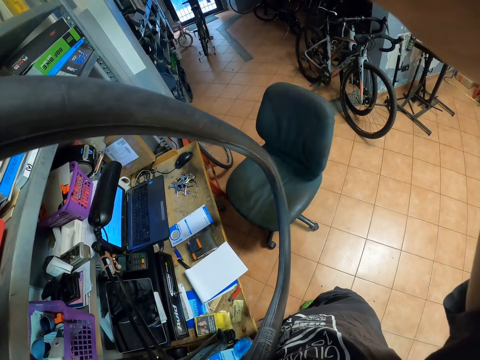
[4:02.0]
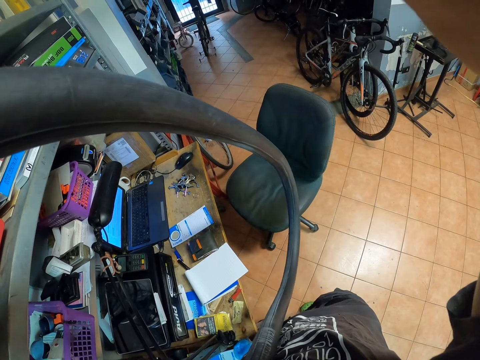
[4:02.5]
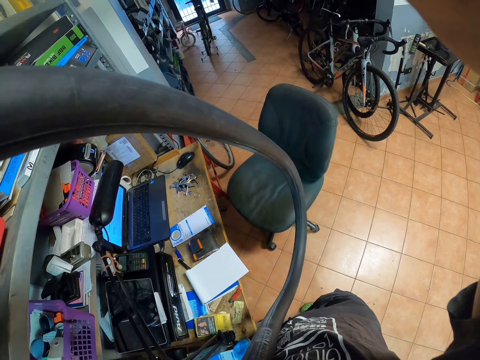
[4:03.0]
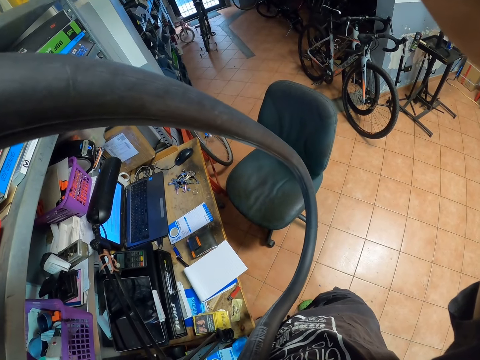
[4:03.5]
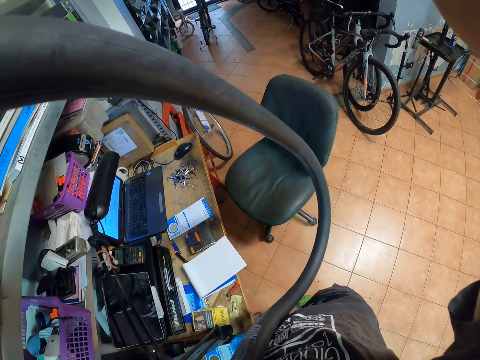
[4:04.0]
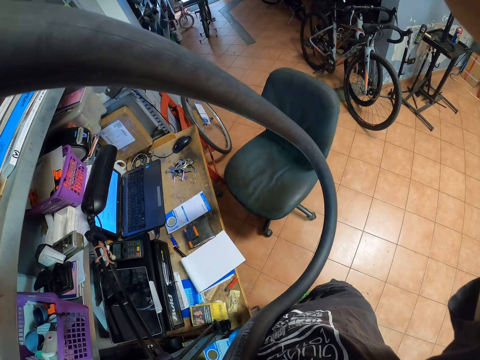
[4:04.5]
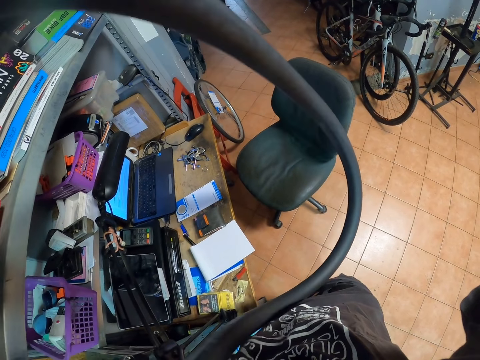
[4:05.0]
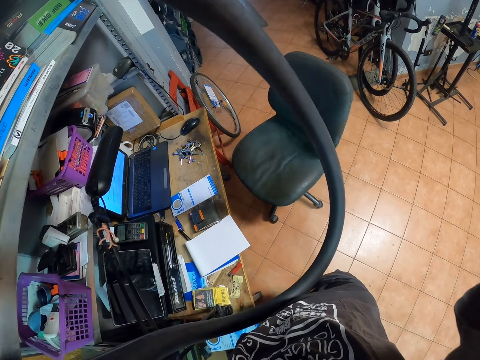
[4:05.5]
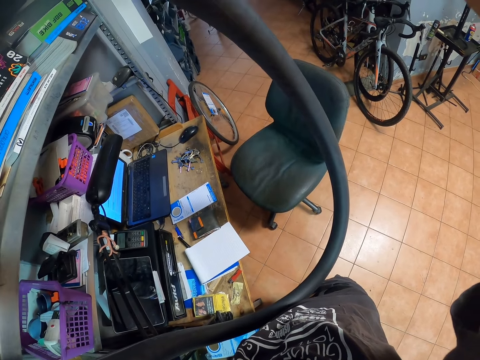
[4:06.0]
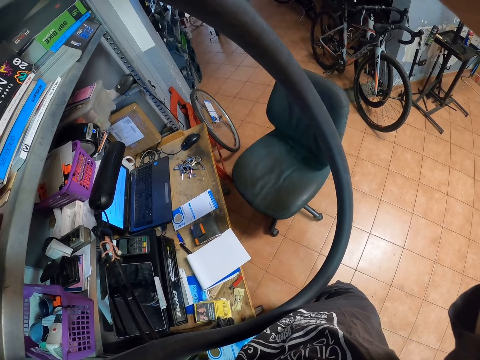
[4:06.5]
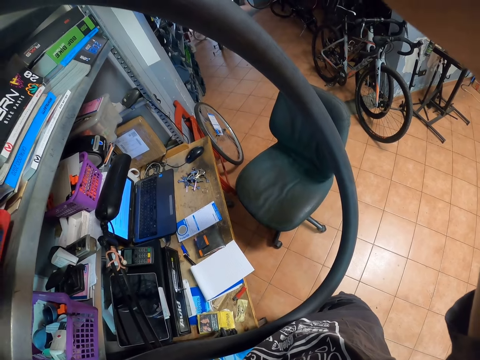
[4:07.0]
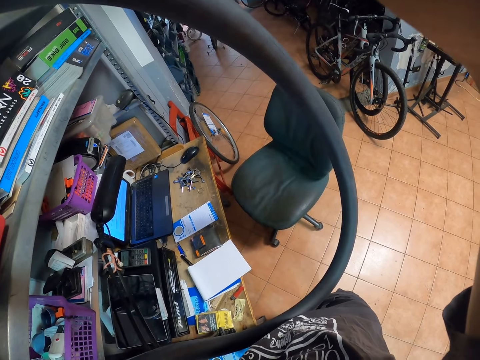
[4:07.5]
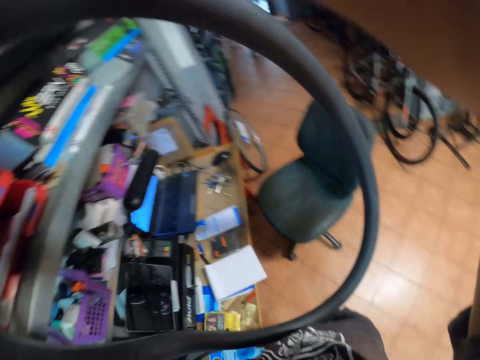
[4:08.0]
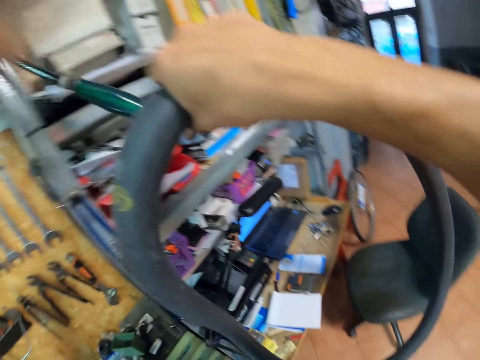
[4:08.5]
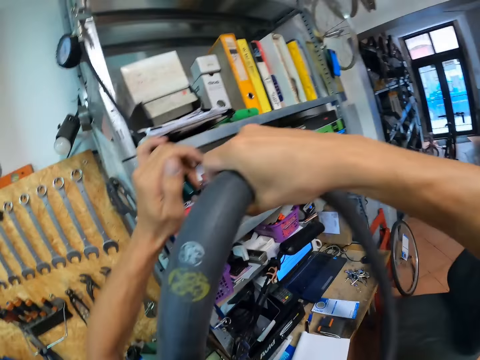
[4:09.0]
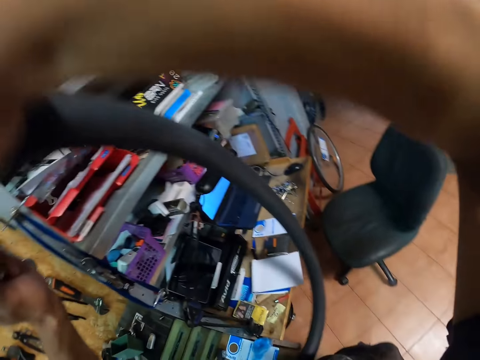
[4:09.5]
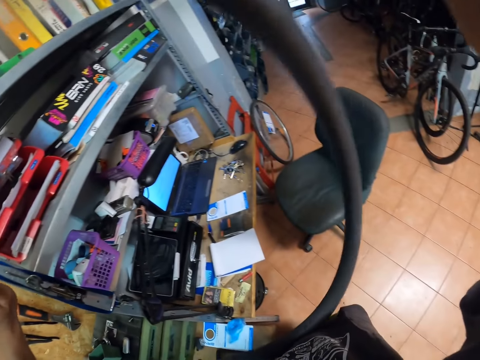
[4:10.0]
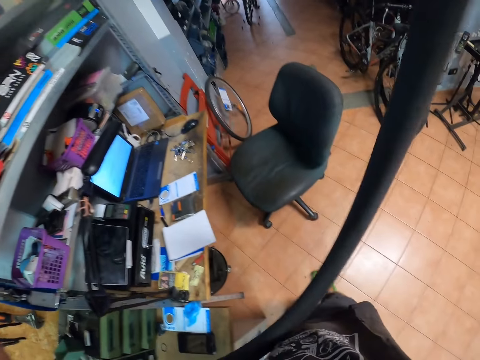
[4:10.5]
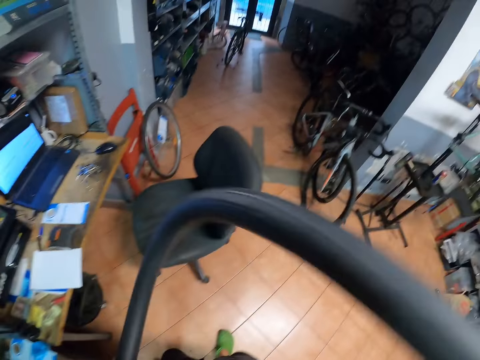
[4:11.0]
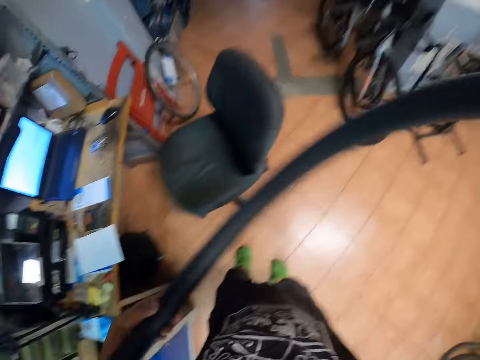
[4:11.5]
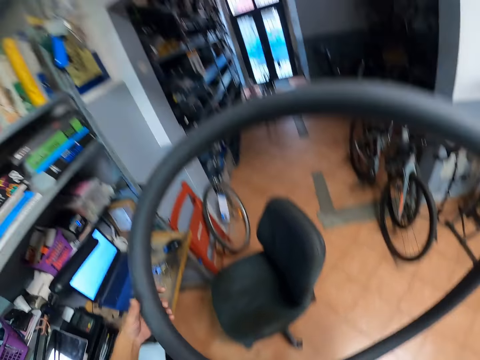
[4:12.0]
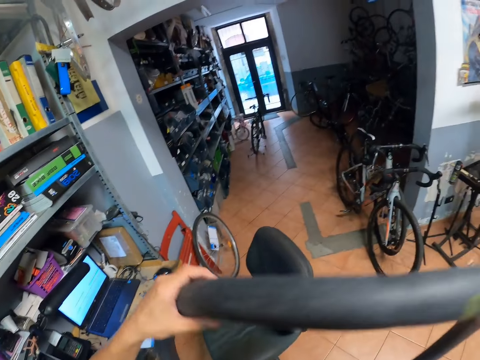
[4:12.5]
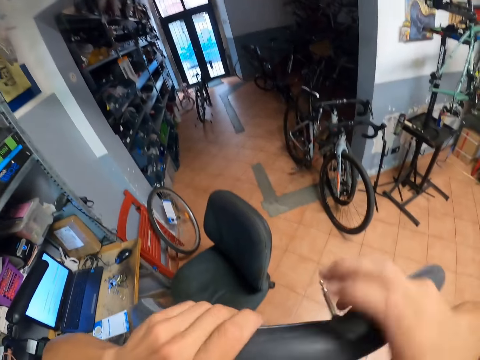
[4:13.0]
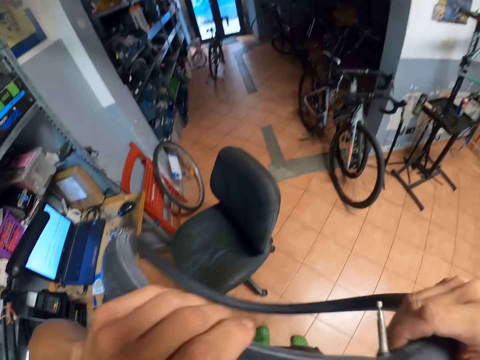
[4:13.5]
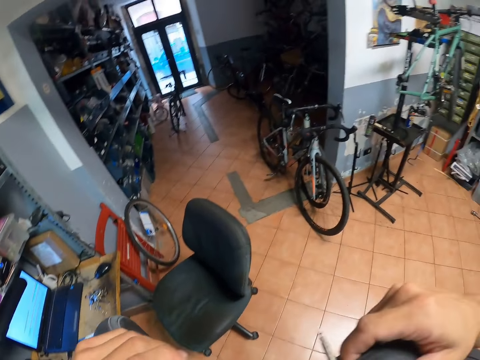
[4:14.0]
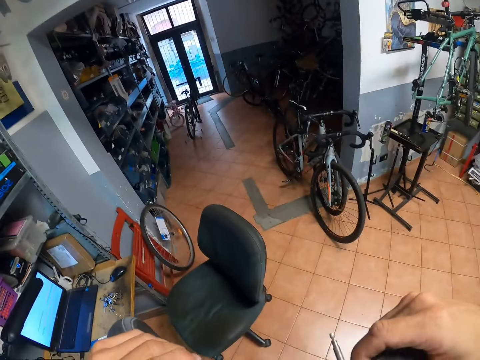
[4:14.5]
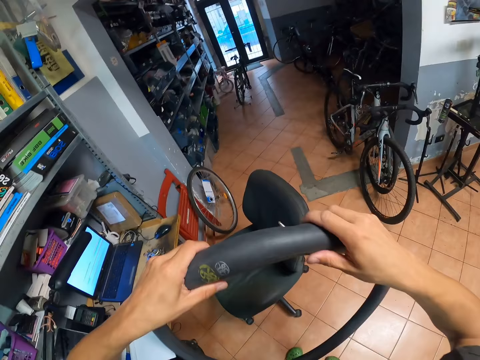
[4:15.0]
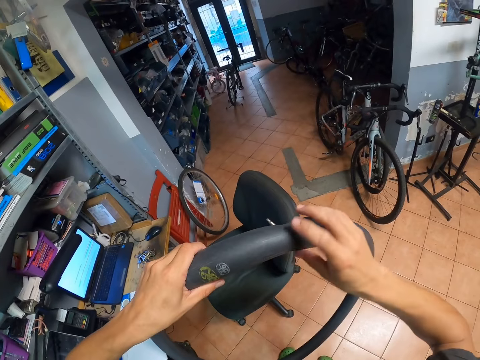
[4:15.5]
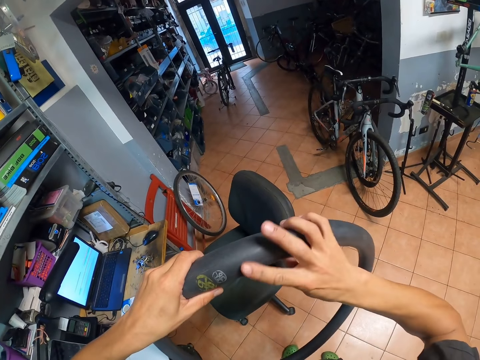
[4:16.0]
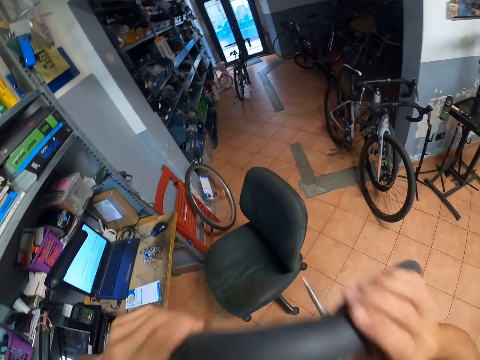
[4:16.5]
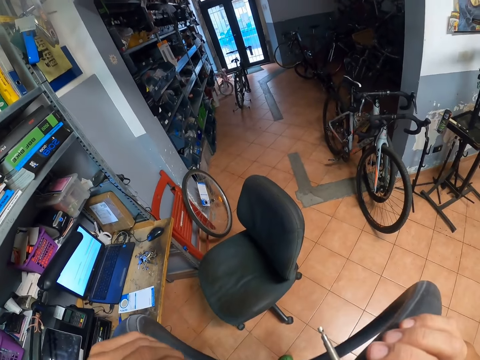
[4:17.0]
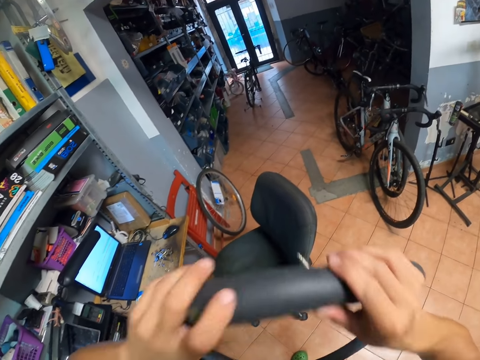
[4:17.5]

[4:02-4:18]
The camera wearer inserts air in a pipe. He removes the nozzle of the tire inflator from the tube valve with his left hand. He adjusts the pipe on an air gun. He holds the tube with both hands. He folds the pipe with his hands.

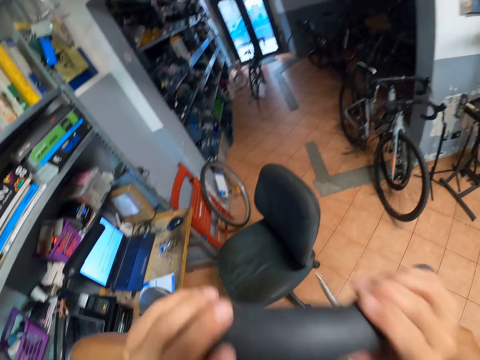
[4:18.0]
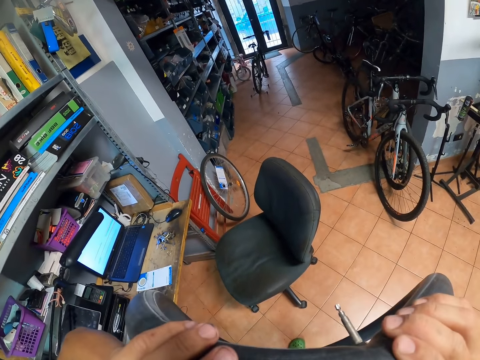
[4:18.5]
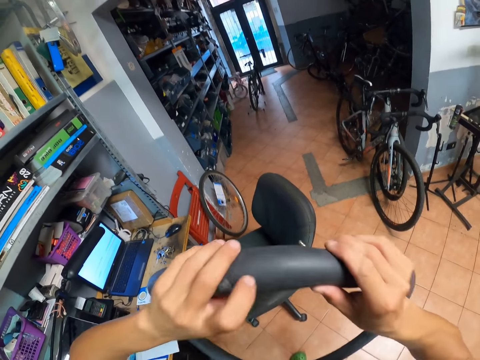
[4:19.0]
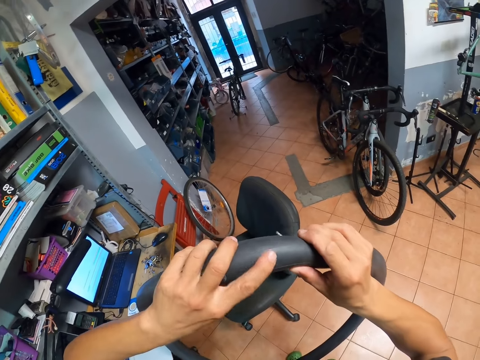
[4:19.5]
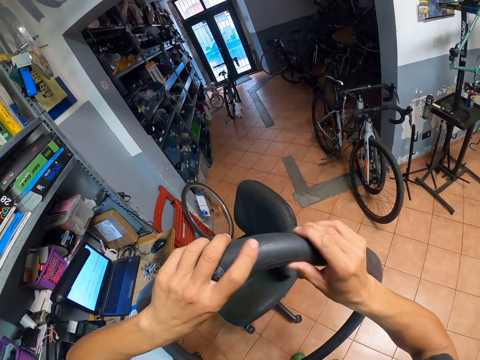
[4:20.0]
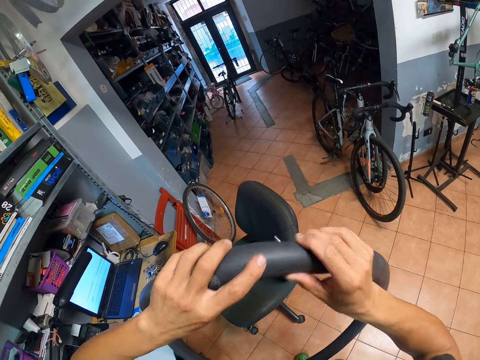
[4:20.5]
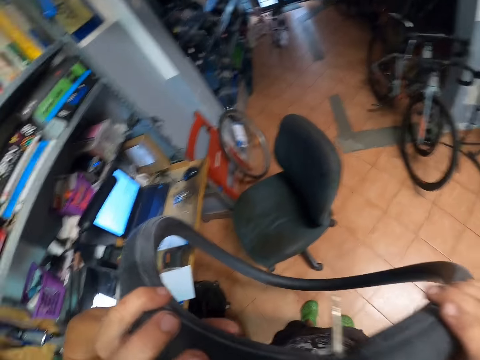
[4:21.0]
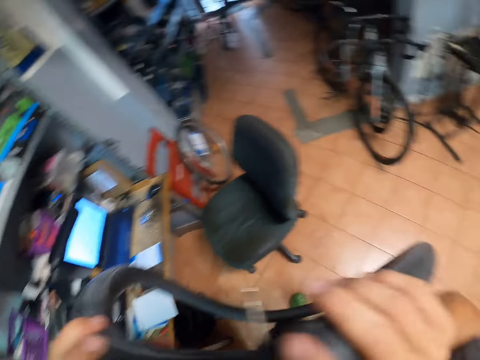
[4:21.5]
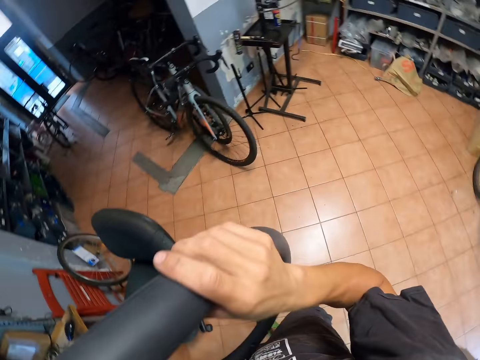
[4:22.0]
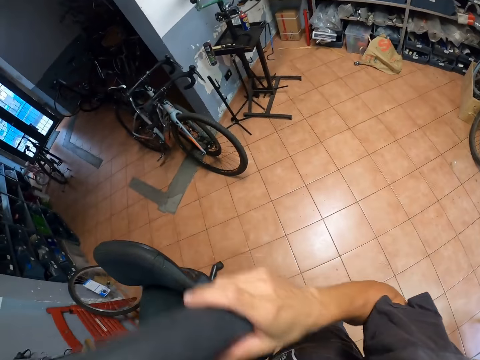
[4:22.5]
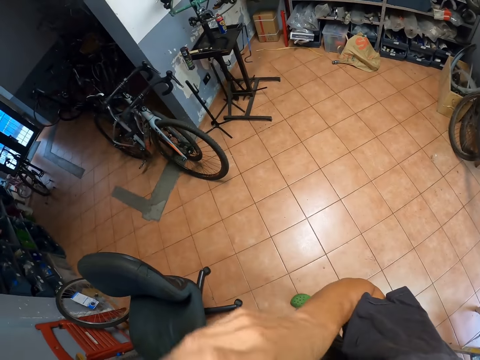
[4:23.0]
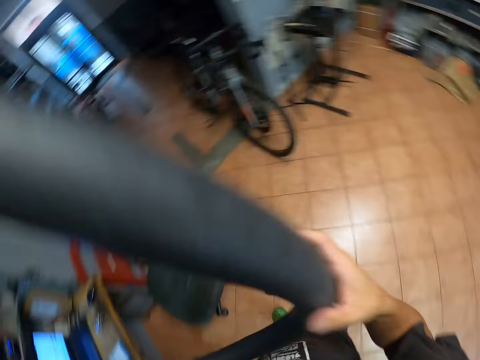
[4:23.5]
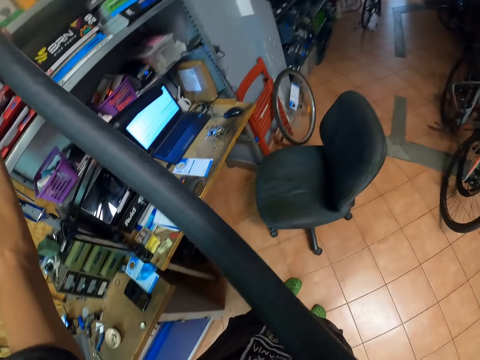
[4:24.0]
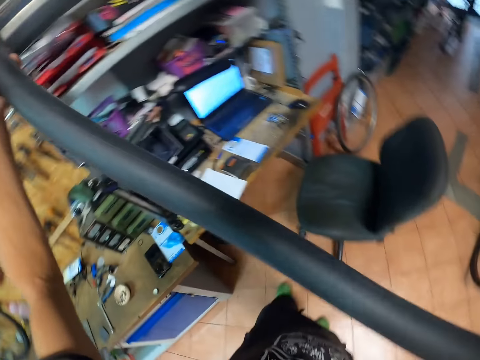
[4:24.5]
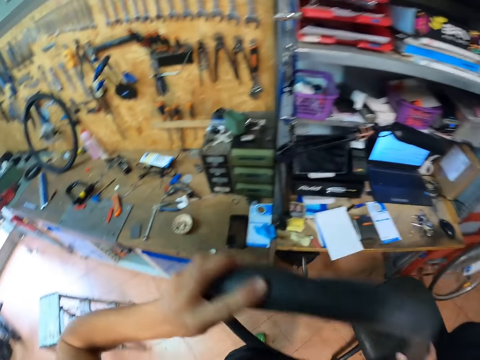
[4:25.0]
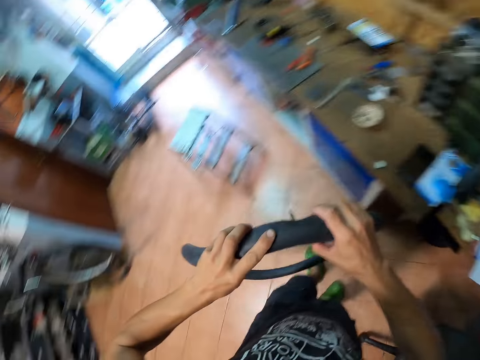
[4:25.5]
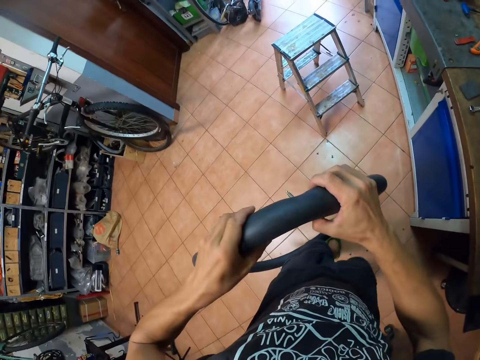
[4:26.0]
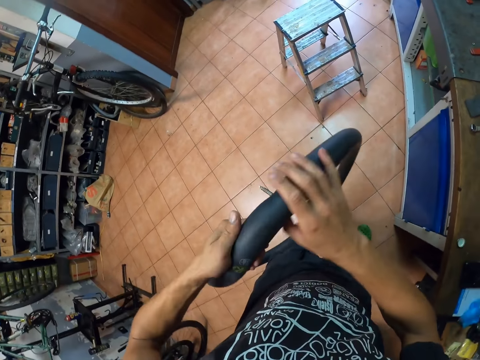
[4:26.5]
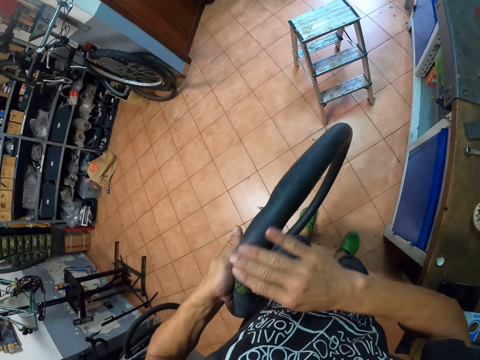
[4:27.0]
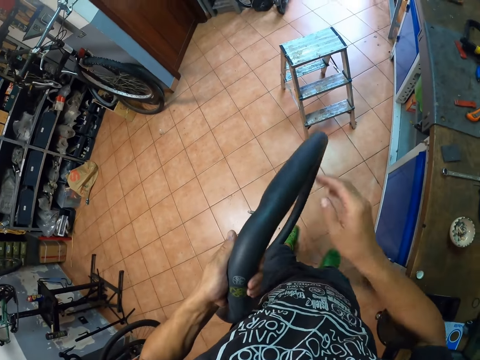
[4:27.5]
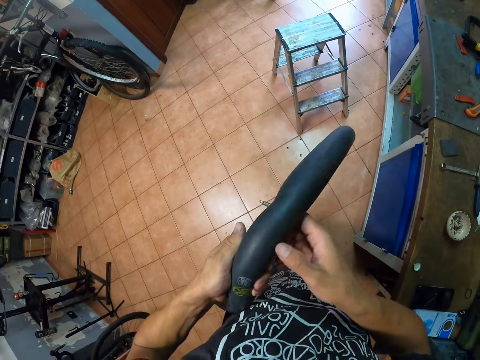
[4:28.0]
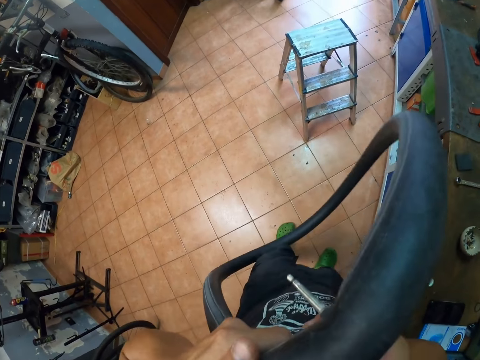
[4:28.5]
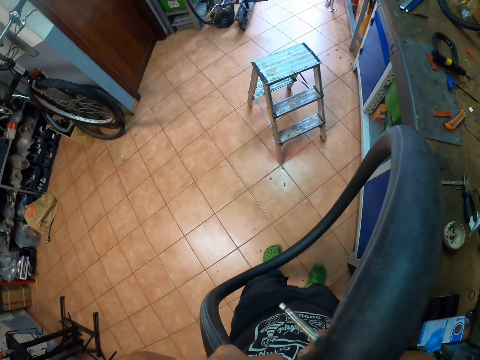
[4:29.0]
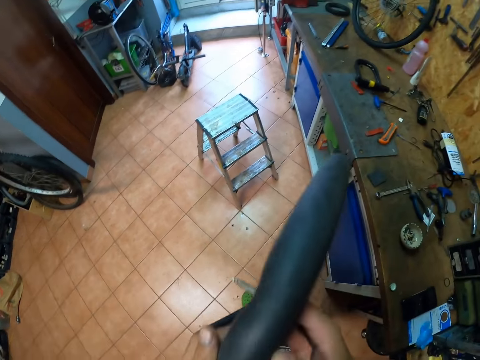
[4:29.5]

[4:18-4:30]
The camera wearer rubs a pipe with his hand. He looks around the garage. He adjusts the pipe with his hands. He wipes the surface of the tube with his right hand. He adjusts the pipe on his hands.
